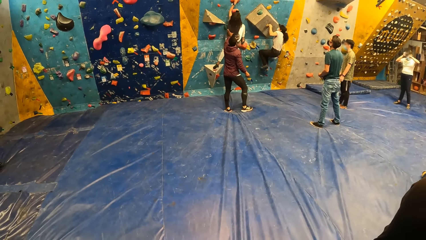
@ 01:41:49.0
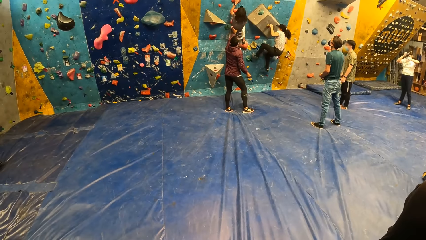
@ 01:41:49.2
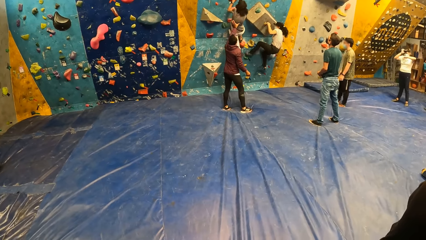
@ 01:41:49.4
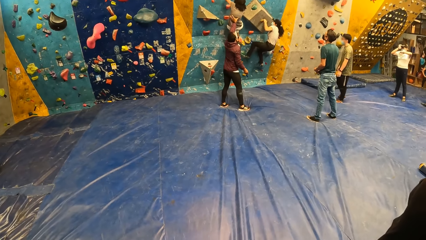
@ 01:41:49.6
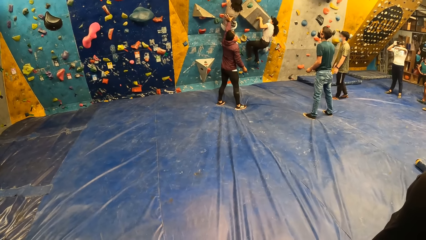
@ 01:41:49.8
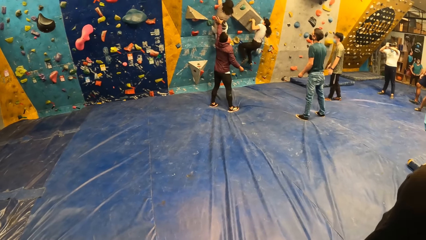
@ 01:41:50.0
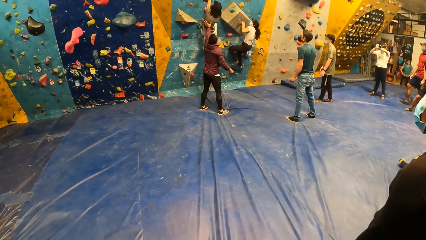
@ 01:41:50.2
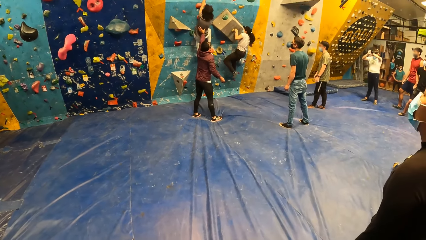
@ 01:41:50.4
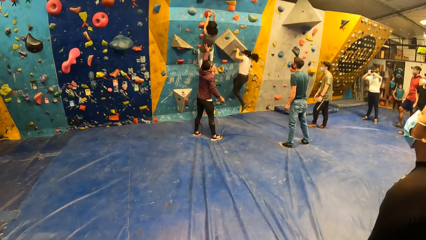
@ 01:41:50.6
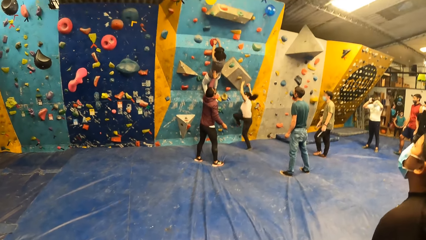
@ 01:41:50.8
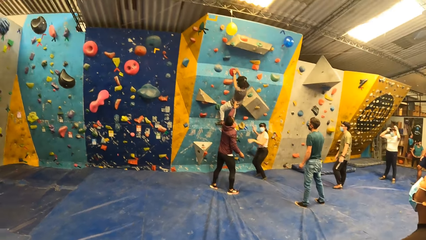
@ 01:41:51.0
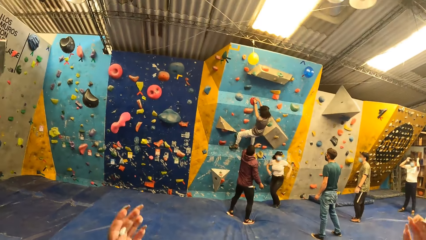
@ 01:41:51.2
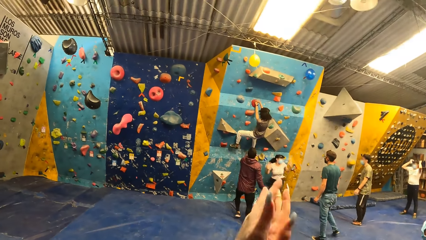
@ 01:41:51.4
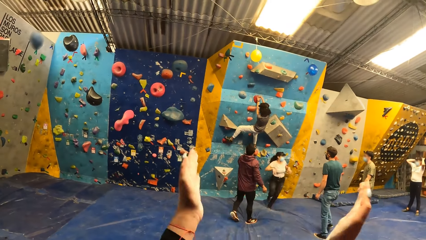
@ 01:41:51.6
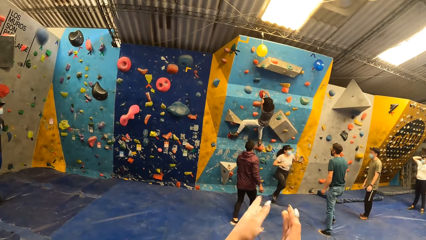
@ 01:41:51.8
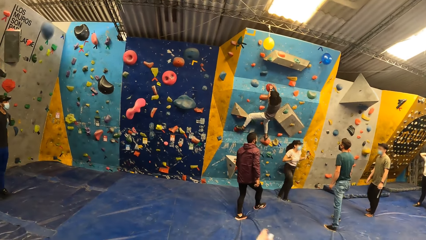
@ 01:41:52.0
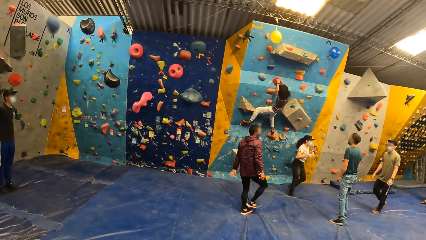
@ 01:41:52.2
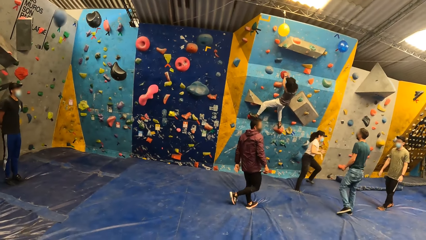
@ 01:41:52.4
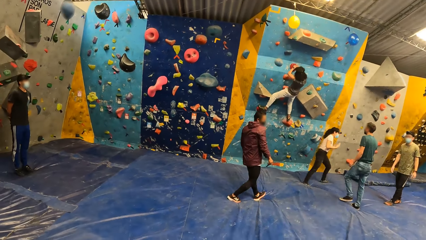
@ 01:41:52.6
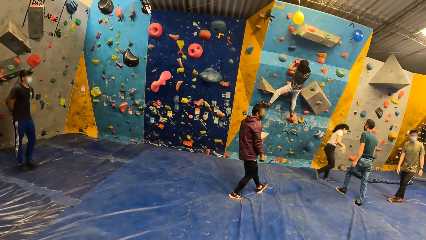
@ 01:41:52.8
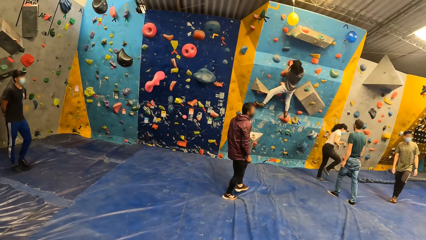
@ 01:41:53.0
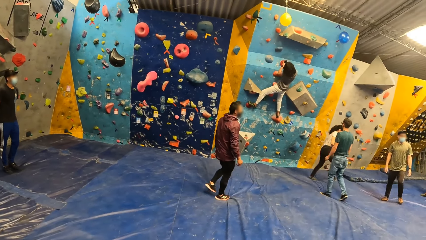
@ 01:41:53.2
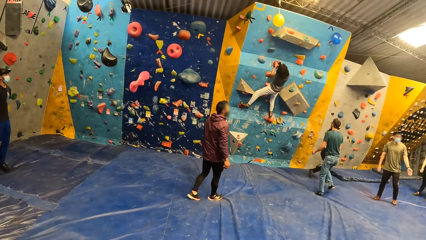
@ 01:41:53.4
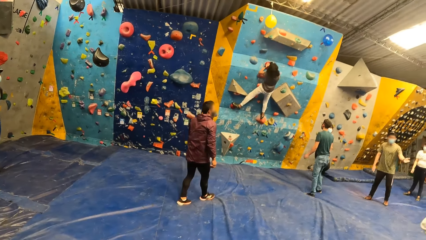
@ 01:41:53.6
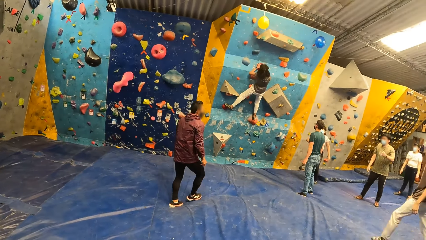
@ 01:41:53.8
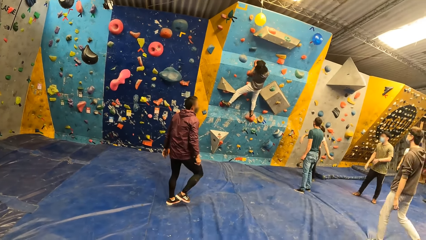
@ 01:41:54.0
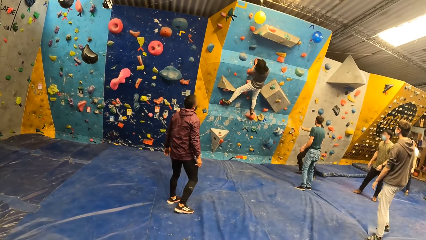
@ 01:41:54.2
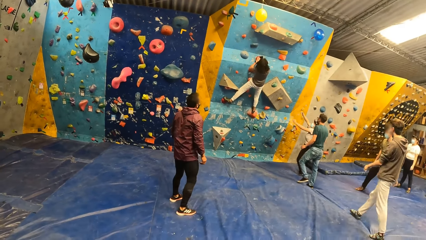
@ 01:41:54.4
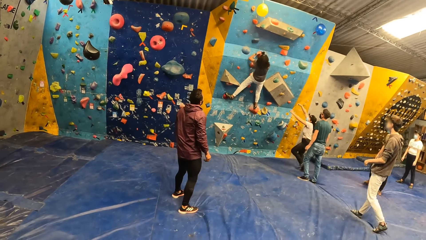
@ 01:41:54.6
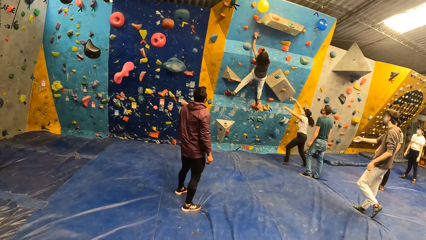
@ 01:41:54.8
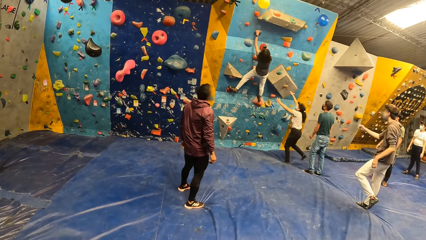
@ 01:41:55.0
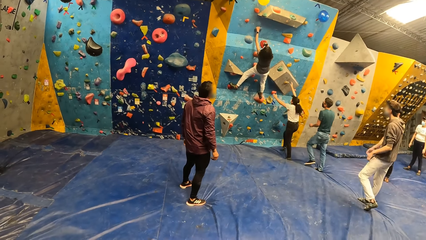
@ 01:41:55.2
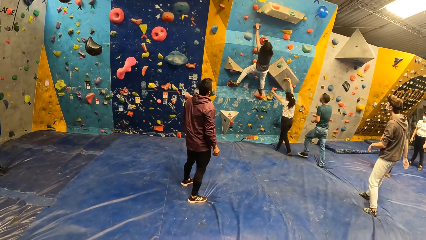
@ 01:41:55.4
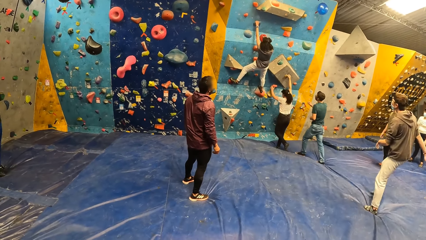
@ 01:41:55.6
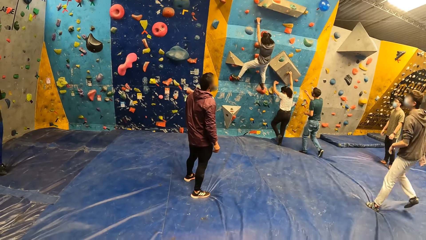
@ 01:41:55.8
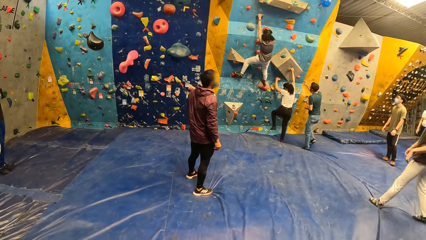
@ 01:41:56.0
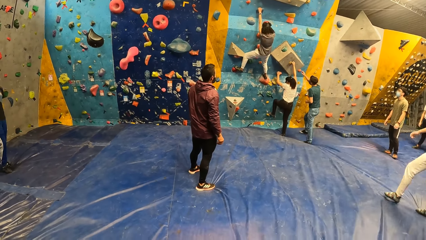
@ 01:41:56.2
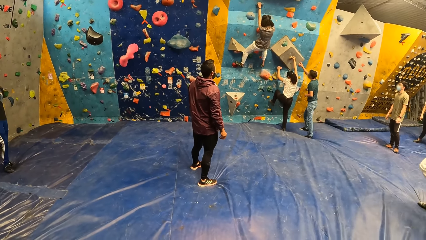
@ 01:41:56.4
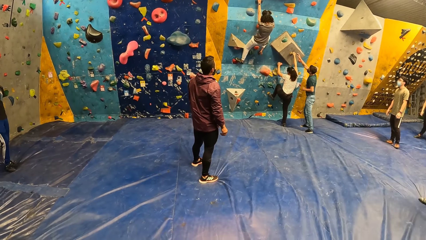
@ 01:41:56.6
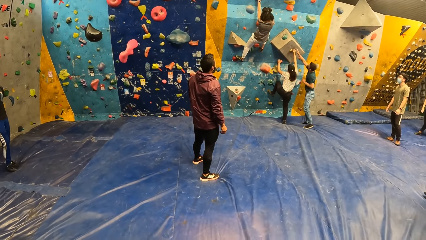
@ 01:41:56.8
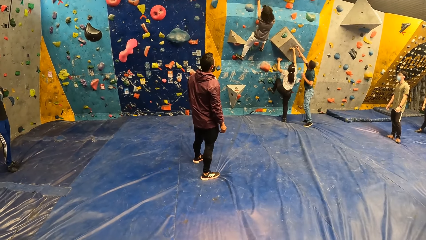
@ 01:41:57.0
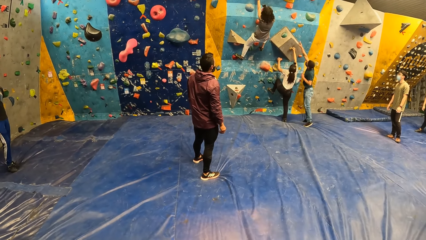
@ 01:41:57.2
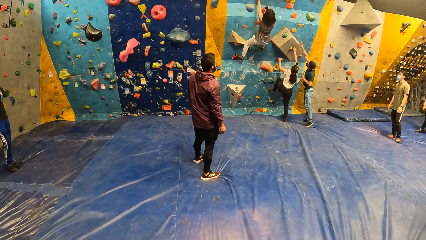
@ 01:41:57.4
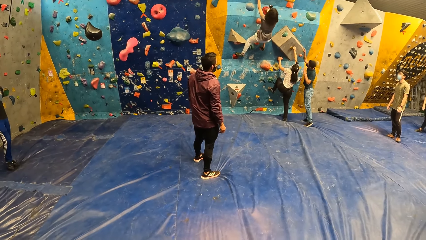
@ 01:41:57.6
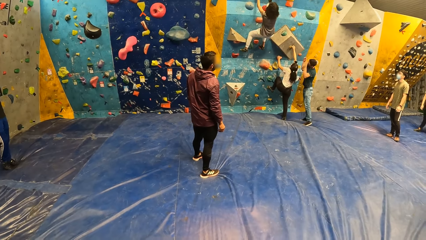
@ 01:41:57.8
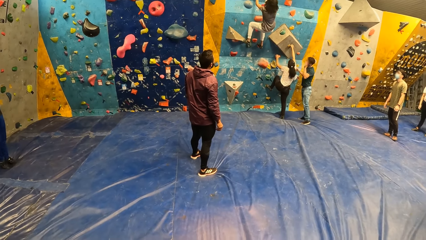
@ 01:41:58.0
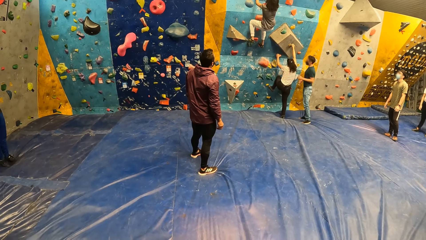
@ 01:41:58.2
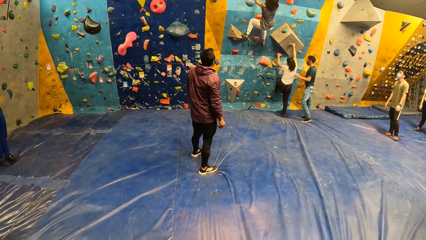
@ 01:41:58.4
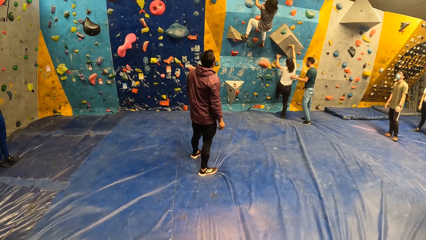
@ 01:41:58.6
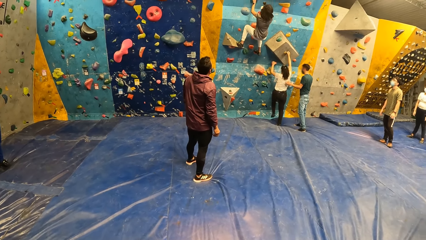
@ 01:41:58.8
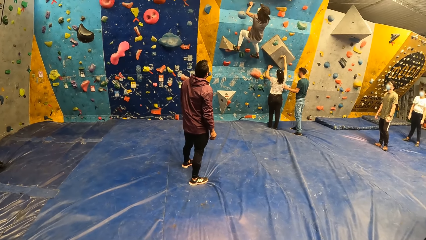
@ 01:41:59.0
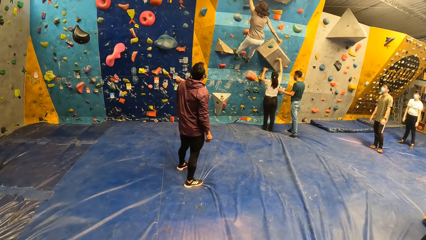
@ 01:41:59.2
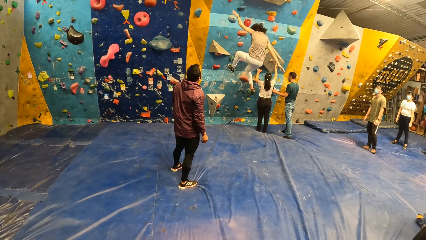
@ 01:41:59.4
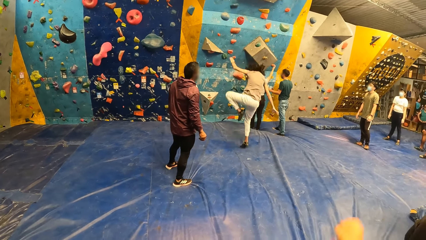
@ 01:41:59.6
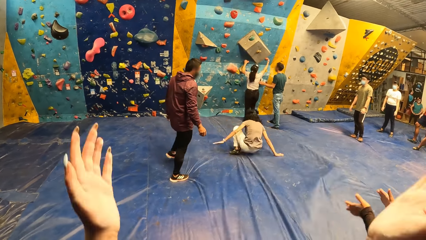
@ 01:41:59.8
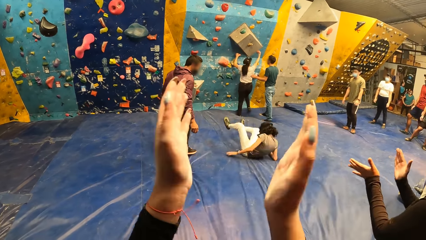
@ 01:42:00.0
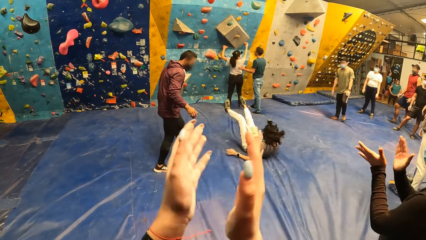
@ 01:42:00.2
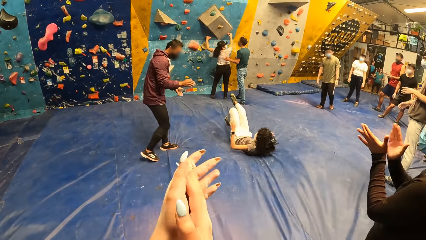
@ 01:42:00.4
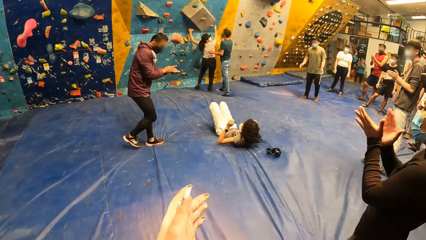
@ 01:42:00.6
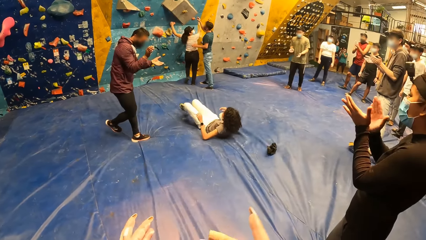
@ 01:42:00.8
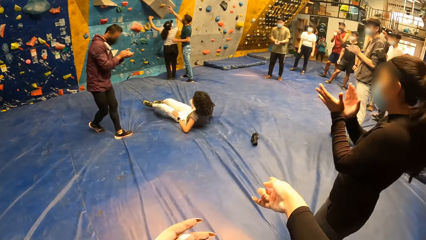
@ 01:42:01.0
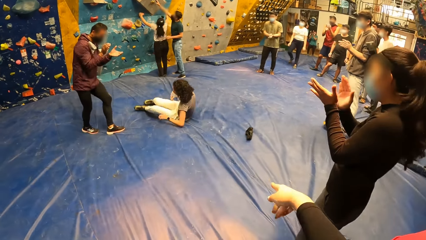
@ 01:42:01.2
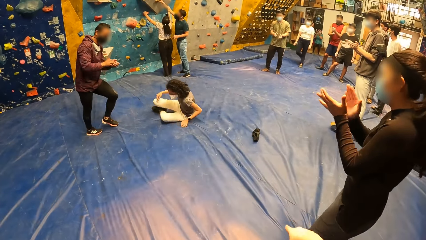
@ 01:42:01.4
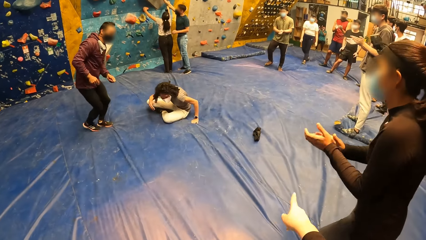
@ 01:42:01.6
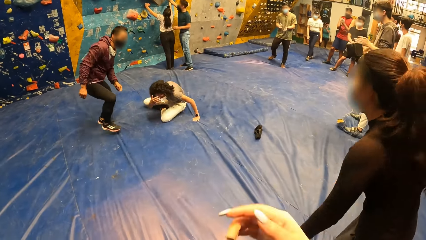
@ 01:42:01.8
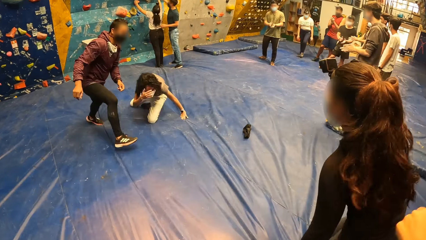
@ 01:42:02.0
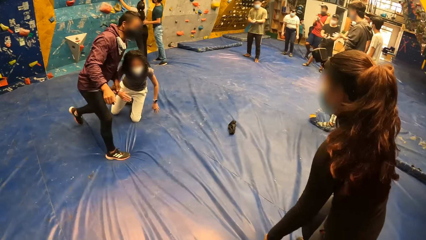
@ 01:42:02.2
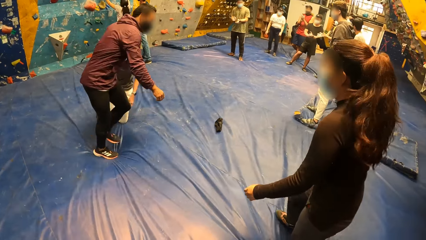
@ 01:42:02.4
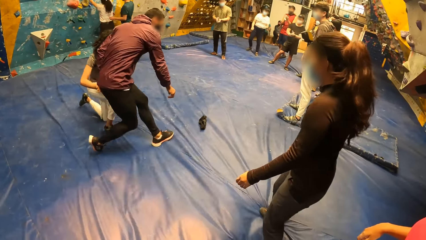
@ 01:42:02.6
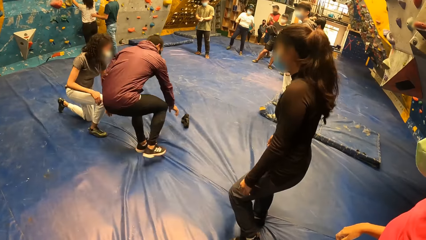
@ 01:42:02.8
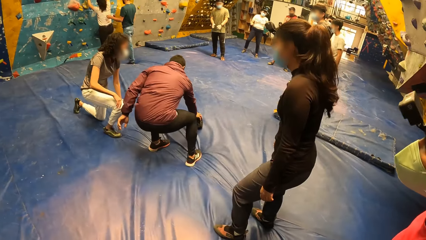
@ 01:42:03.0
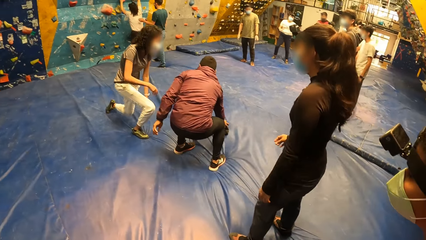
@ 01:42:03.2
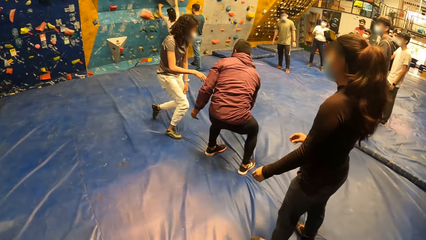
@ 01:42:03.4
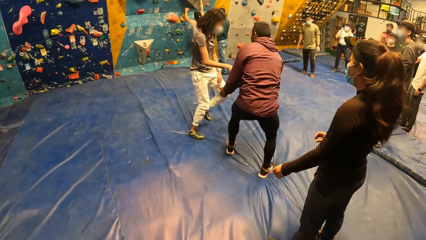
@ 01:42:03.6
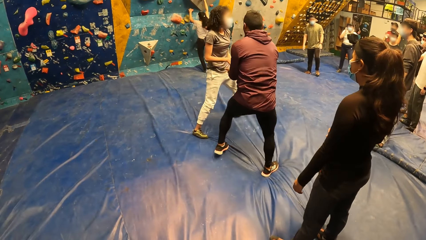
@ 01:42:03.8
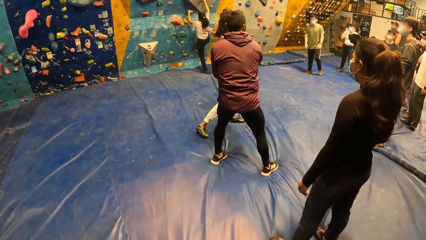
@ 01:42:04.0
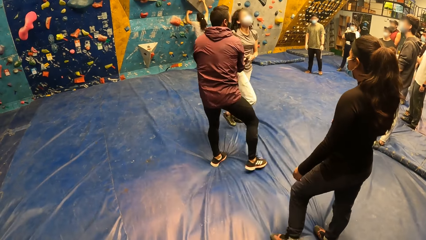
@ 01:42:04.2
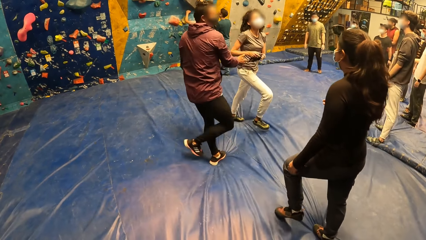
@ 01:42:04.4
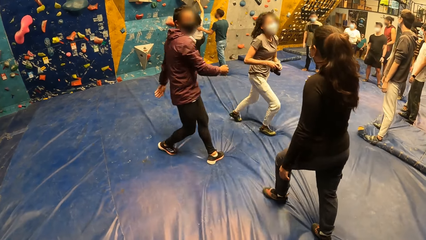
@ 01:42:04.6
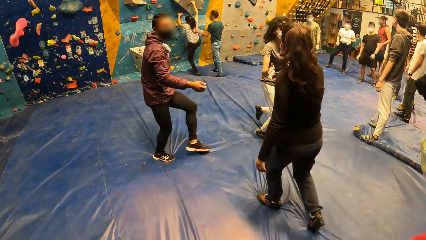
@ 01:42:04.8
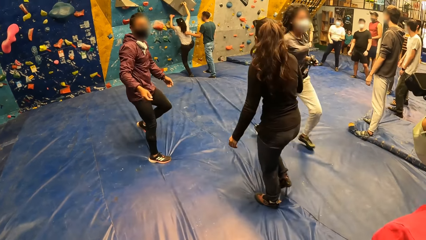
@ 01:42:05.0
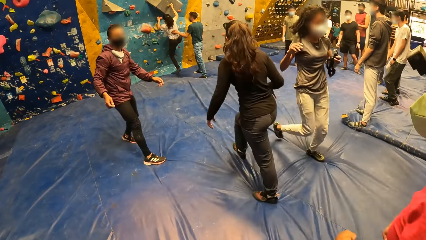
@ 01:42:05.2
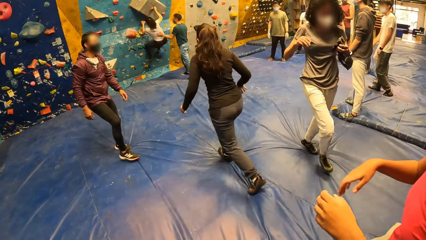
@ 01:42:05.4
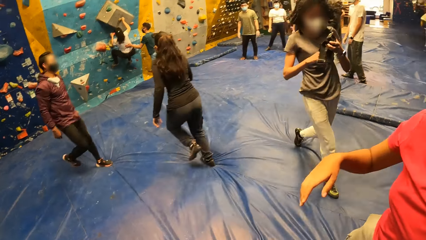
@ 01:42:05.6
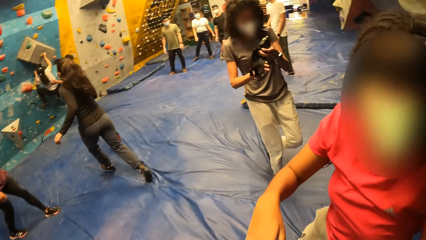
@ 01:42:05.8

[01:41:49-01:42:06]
A woman falls from the bouldering wall. The camera wearer claps both hands. The woman climbs the bouldering wall with both hands. A man converses with the woman and touches the woman with his left hand. Another woman falls from the bouldering wall. The camera wearer claps both hands. Another man claps both hands. The camera wearer points at a camera on the mat with her right hand. The first man holds the climb hold on the bouldering wall with his right hand. The second woman rises from the mat with both hands. The second man picks up a head strap on the mat with his right hand. The second woman collects the head strap from the second man with both hands. The first woman climbs the bouldering wall with both hands. Another woman runs to the bouldering wall. The third woman claps her right hand with the right hand of the second woman.
